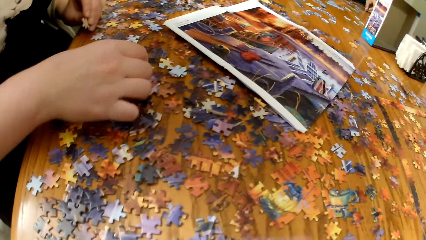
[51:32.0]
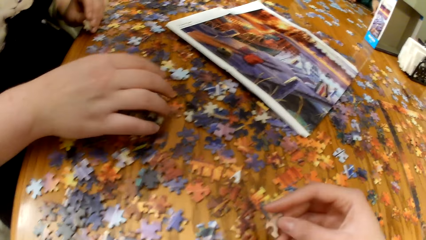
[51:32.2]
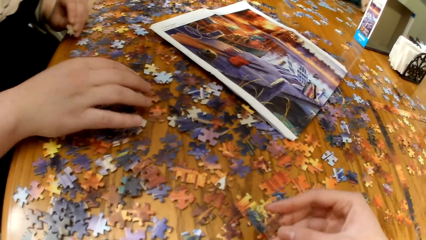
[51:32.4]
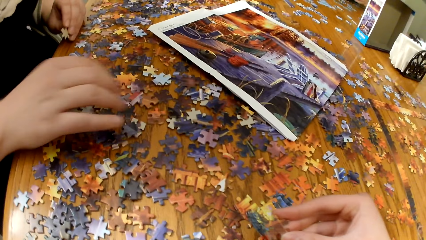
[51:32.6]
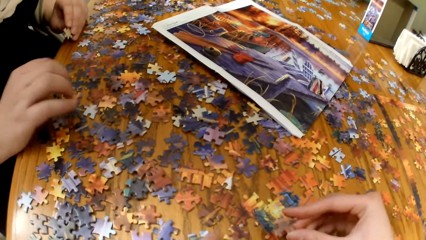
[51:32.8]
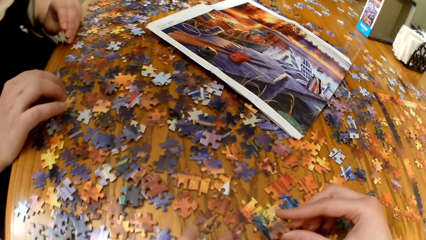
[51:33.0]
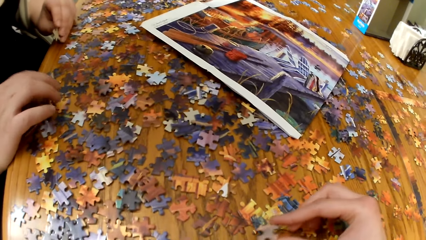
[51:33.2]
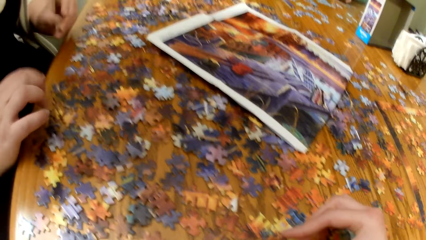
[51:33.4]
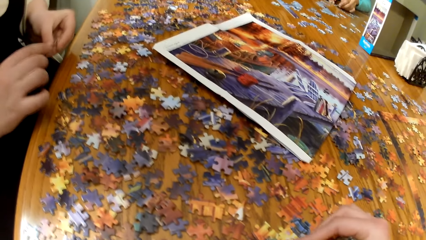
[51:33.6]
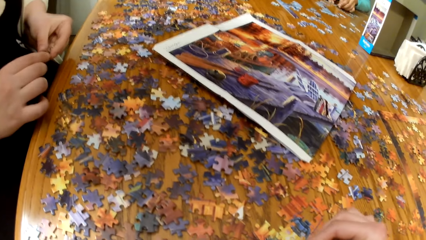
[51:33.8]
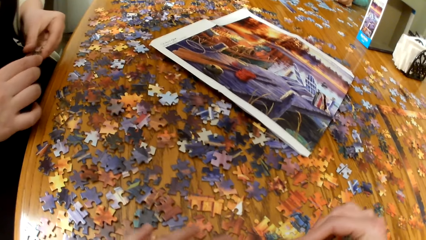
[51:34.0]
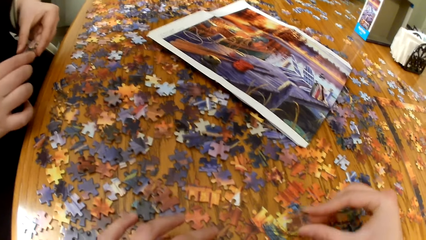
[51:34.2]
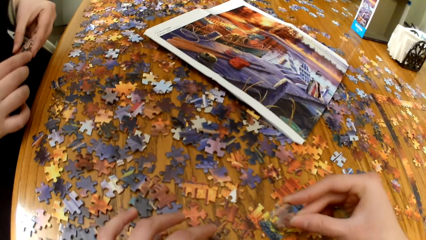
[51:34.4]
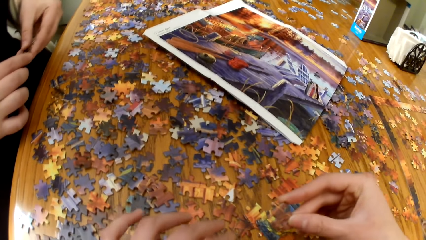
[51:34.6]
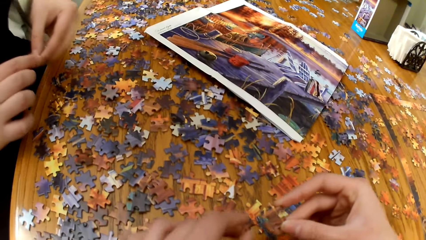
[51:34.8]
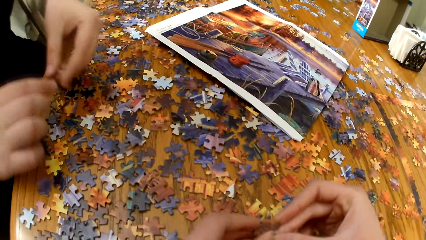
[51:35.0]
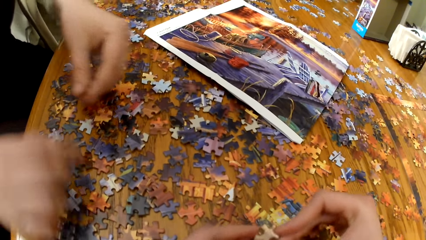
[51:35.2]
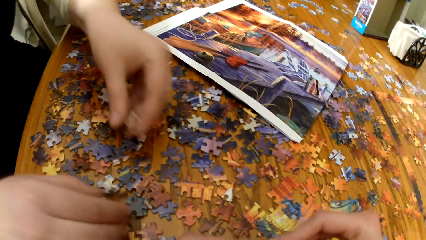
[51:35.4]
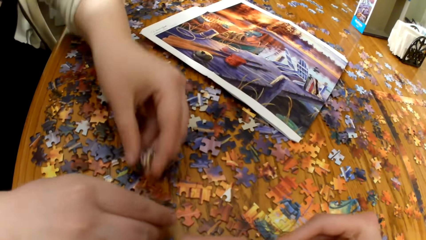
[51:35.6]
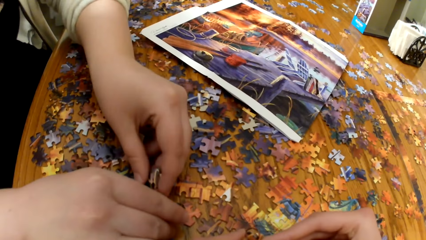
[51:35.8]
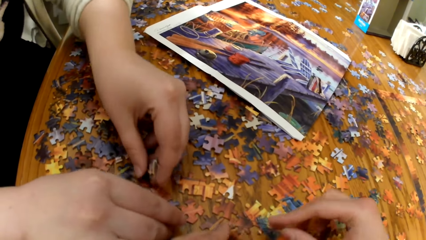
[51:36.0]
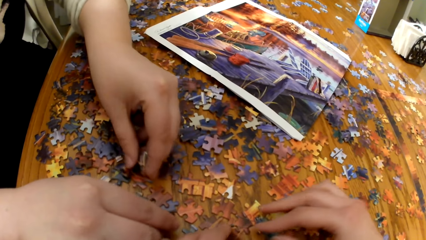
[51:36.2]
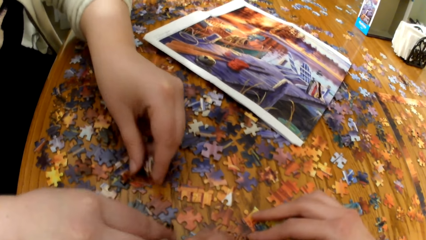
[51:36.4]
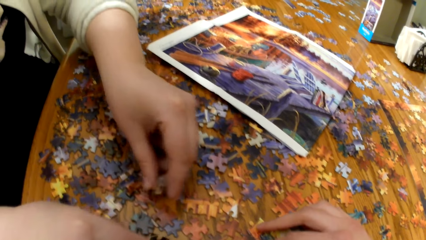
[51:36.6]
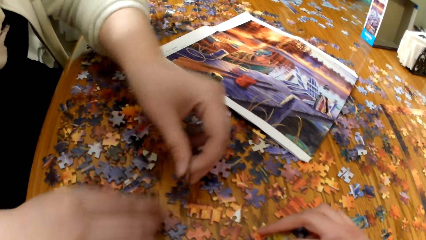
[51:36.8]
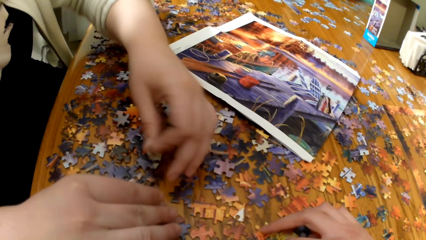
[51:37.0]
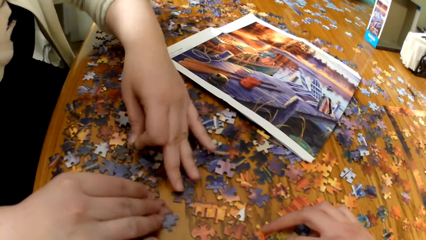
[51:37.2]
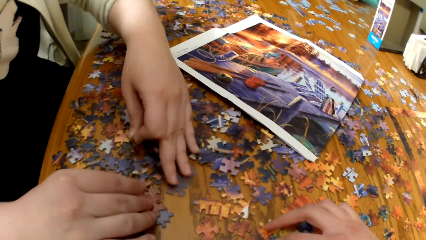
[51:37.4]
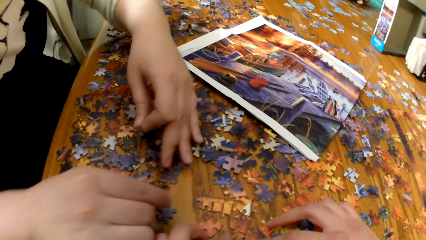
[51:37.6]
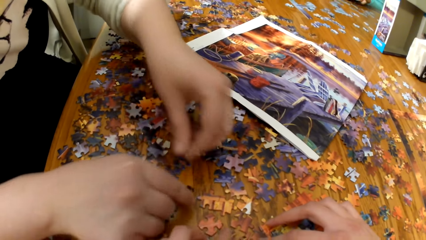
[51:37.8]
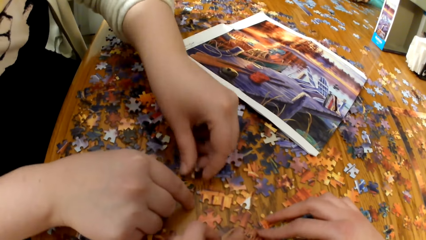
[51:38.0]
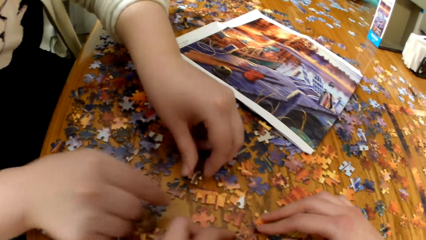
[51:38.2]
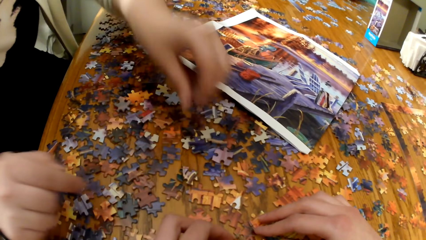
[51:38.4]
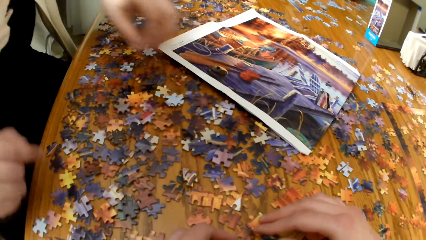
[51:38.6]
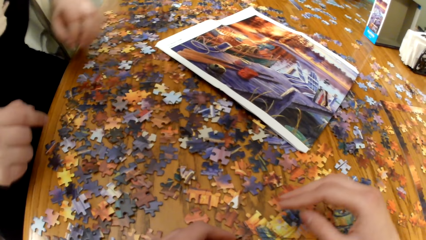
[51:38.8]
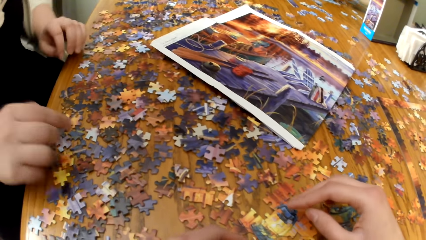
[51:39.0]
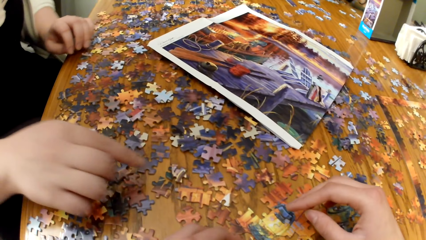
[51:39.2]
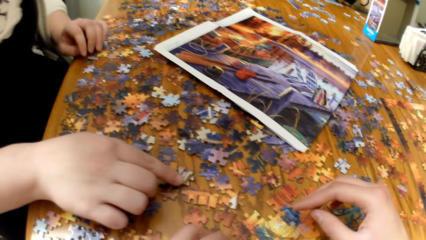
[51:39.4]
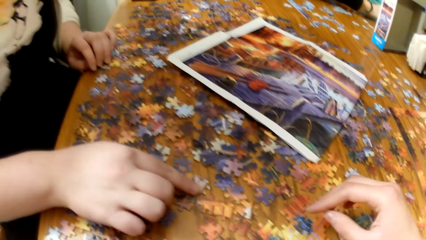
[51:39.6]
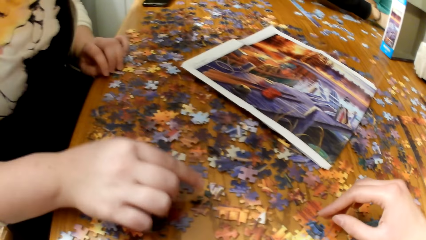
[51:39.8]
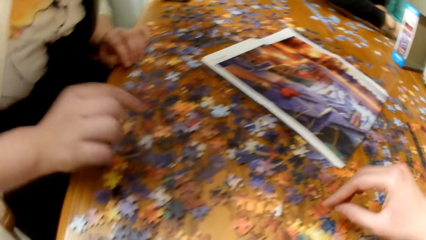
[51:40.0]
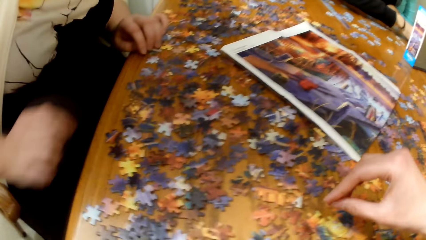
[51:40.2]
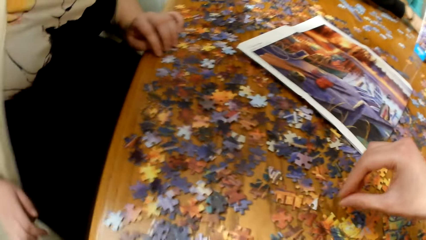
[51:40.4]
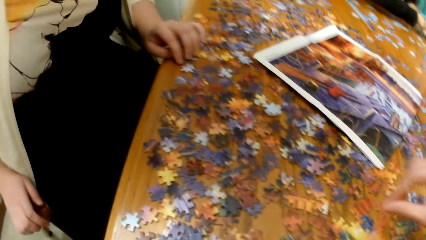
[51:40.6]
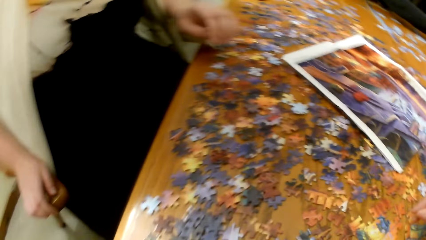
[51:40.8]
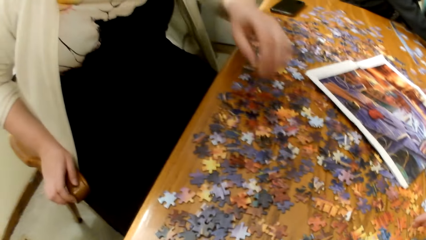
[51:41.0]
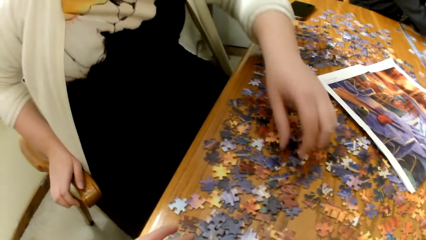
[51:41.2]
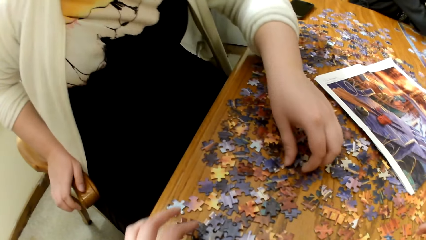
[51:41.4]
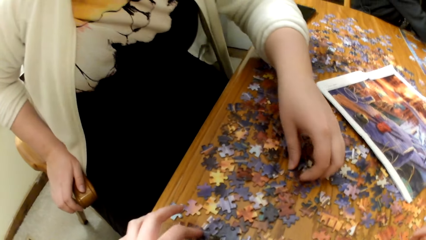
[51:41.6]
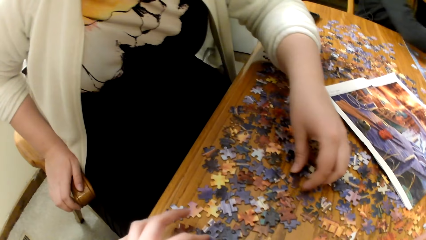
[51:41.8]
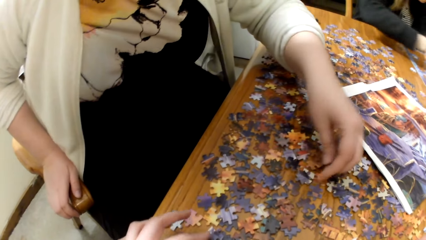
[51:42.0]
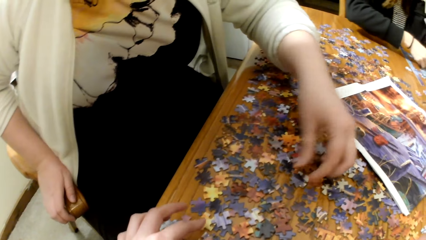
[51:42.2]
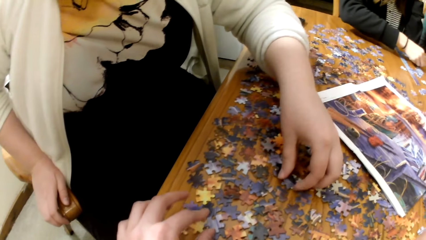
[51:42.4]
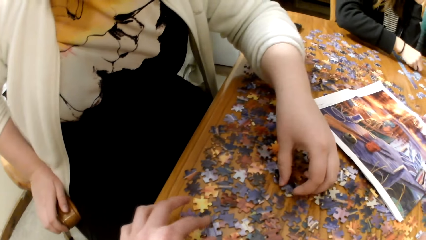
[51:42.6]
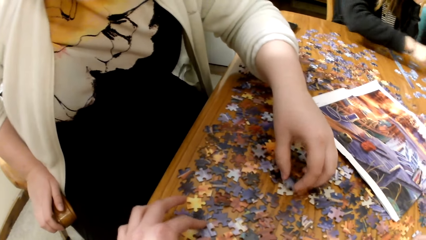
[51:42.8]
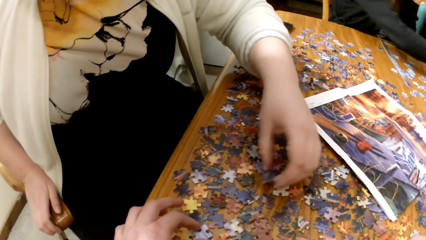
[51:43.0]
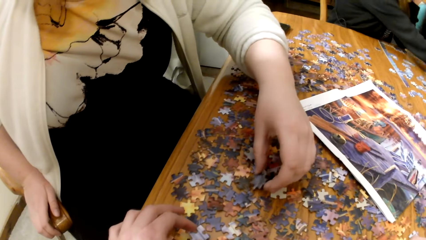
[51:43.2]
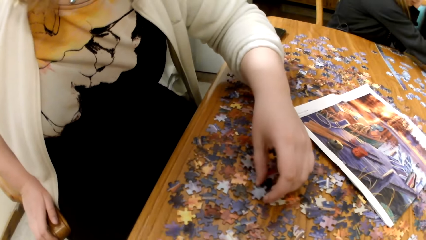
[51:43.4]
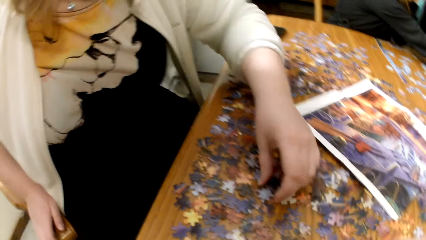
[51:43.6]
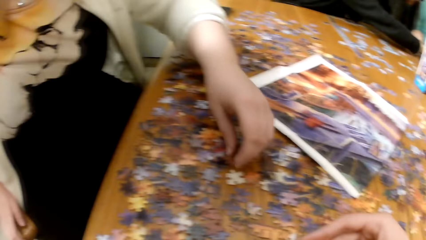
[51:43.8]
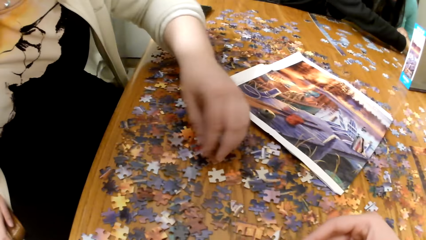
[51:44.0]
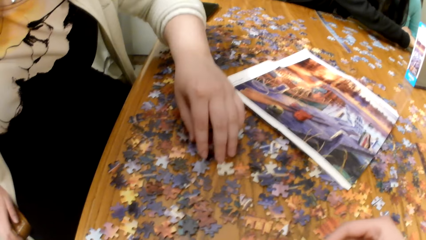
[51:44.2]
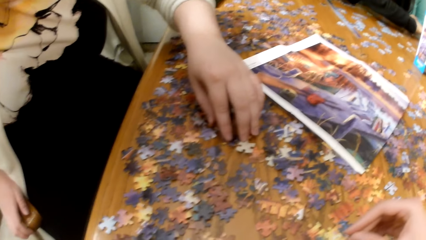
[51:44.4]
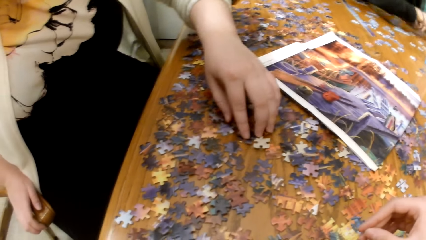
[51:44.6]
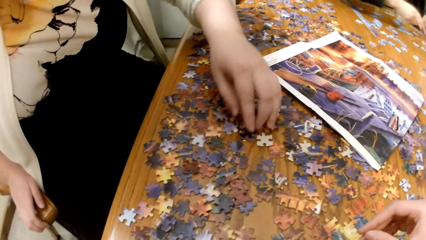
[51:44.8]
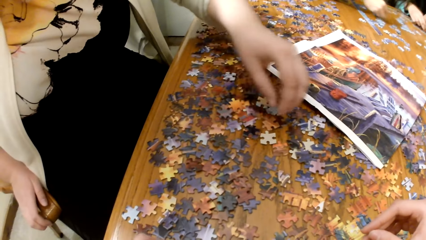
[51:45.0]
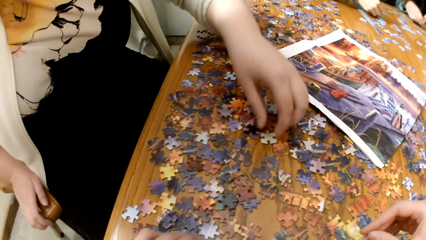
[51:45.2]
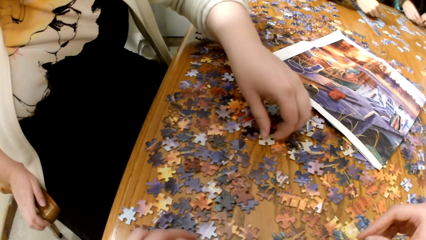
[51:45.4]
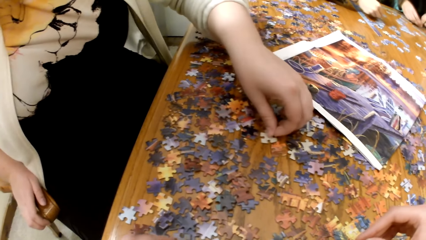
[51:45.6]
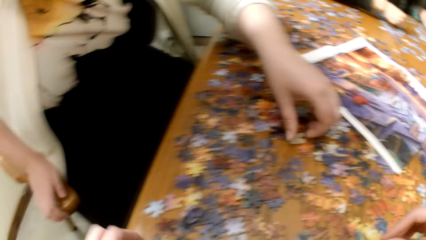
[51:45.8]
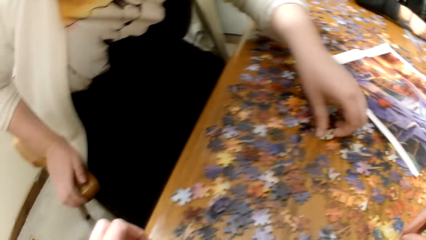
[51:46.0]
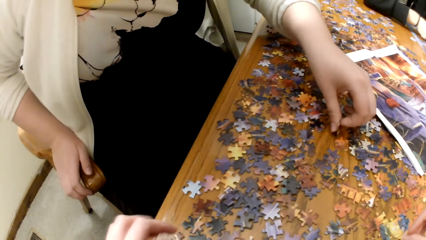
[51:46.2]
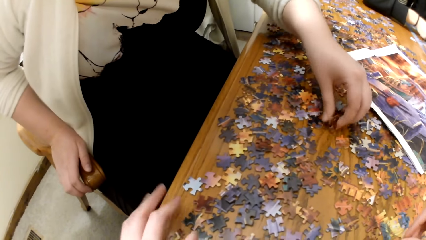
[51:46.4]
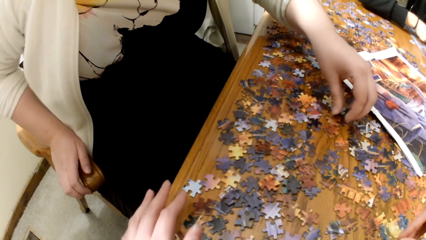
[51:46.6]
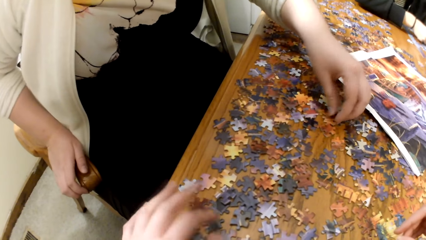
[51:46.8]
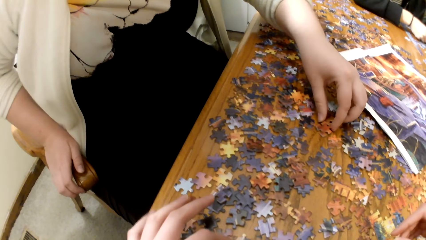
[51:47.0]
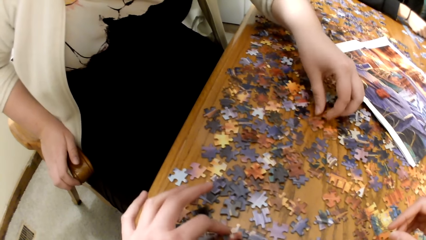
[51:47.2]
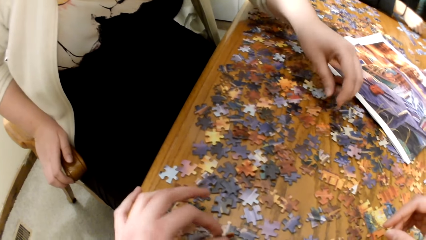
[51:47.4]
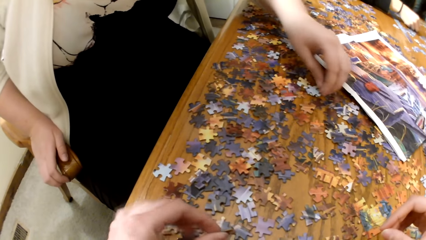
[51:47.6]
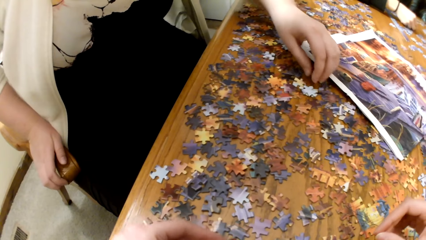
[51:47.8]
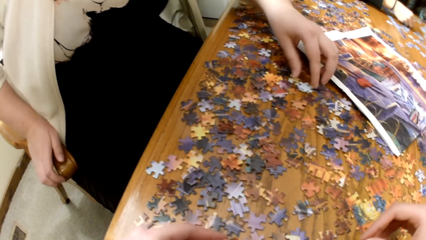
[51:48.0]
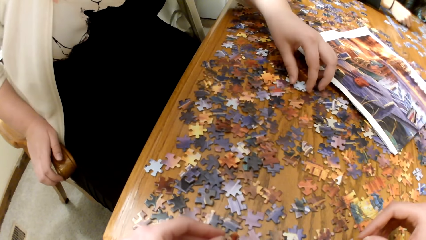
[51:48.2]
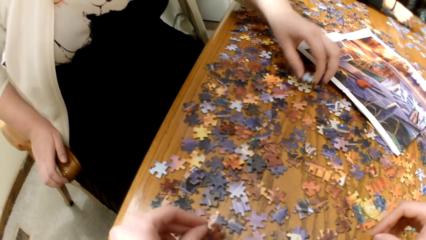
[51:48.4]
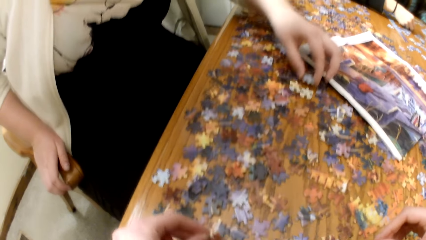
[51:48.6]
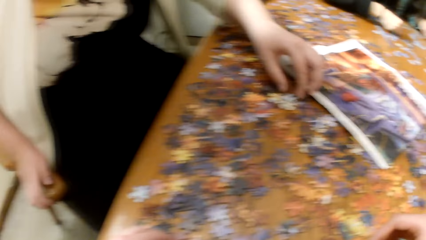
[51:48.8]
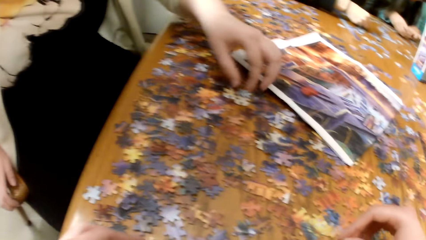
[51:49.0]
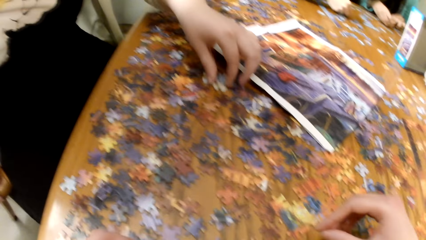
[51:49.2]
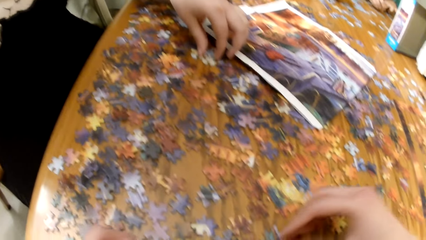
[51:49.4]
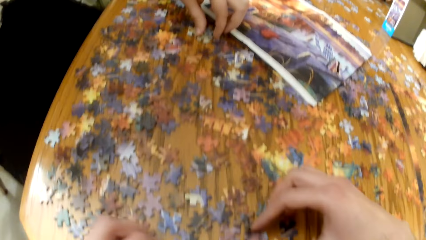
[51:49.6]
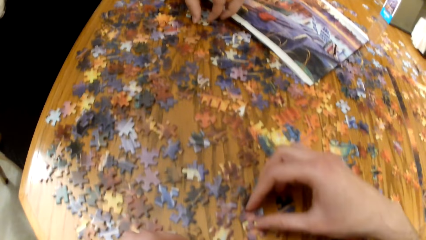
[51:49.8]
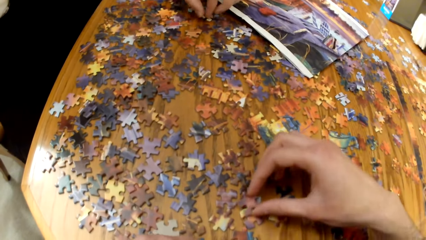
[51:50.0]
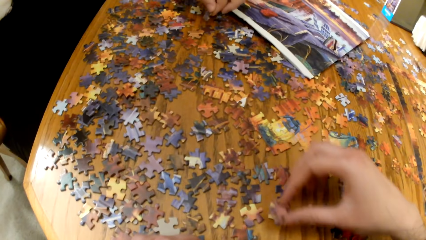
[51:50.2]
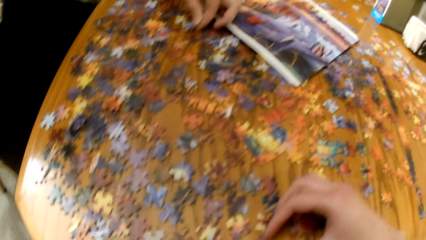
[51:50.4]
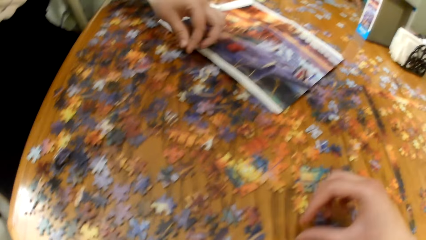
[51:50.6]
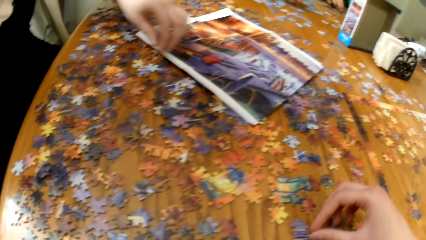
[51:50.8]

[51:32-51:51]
The camera wearer plays the jigsaw puzzle. A lady plays the jigsaw puzzle. The camera wearer plays the jigsaw puzzle.
